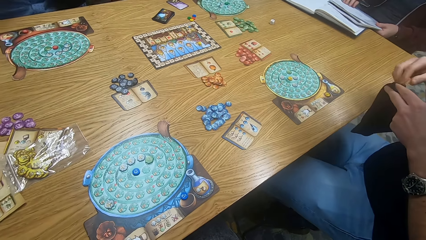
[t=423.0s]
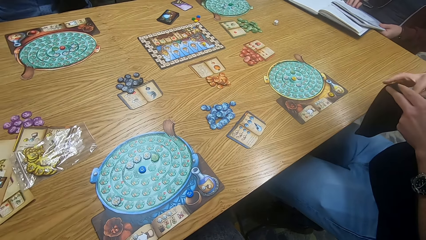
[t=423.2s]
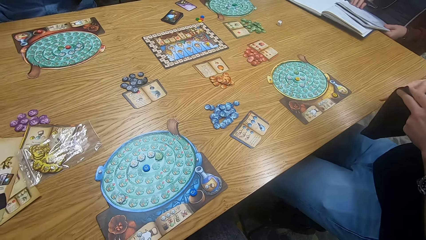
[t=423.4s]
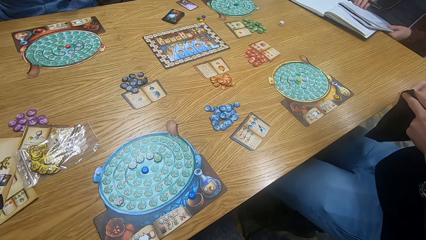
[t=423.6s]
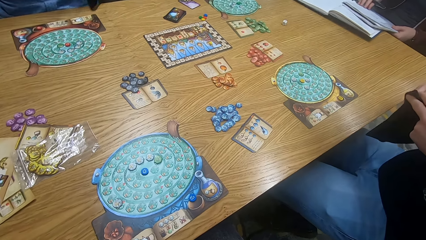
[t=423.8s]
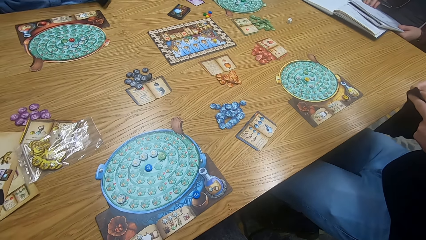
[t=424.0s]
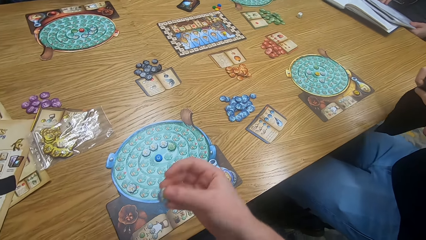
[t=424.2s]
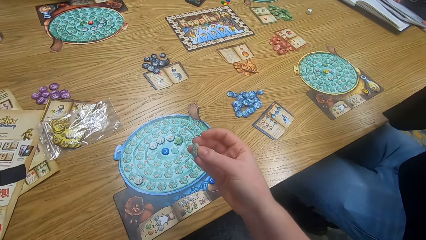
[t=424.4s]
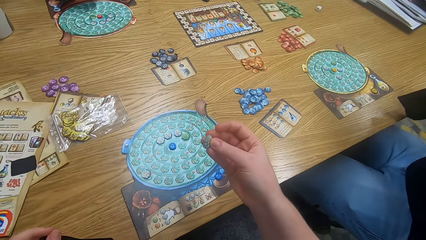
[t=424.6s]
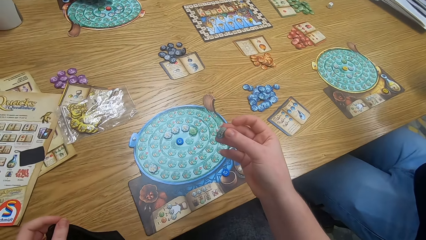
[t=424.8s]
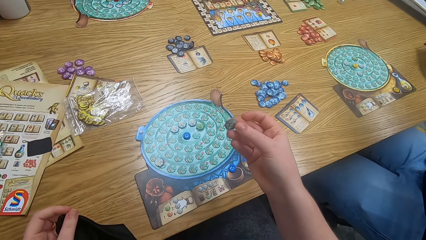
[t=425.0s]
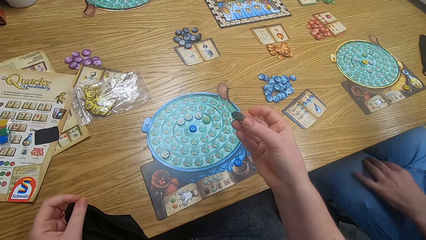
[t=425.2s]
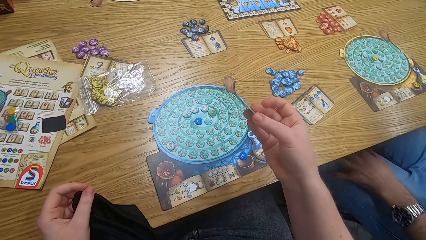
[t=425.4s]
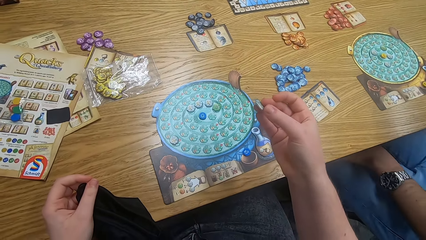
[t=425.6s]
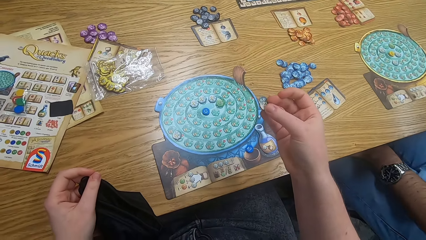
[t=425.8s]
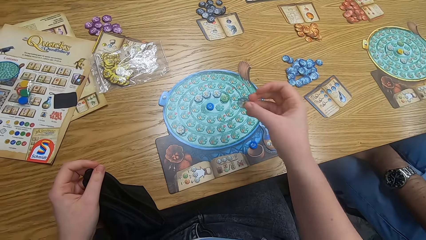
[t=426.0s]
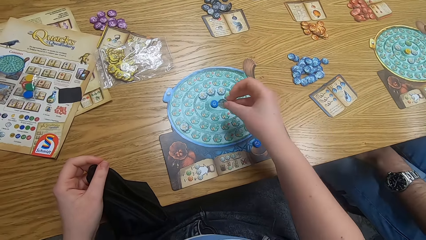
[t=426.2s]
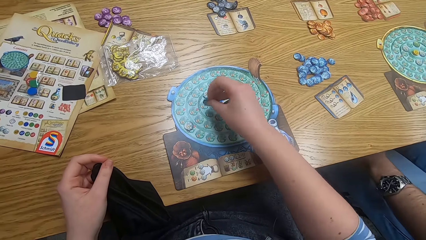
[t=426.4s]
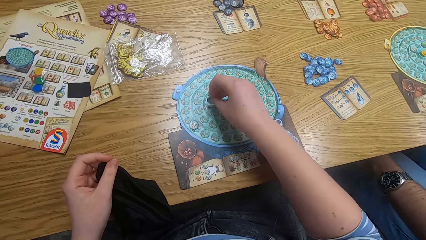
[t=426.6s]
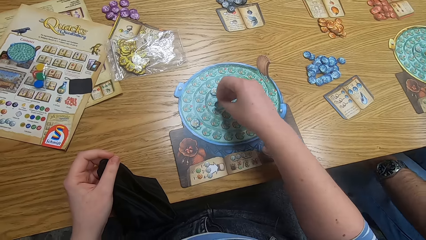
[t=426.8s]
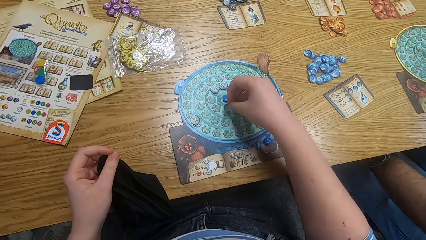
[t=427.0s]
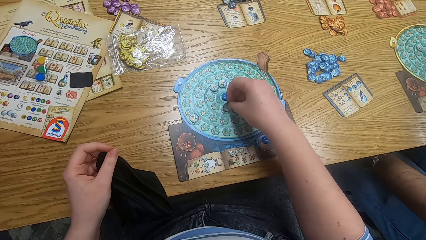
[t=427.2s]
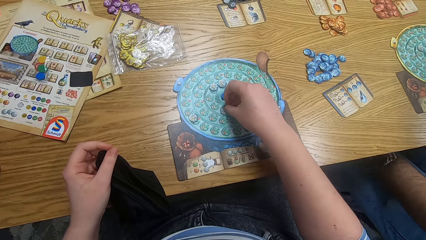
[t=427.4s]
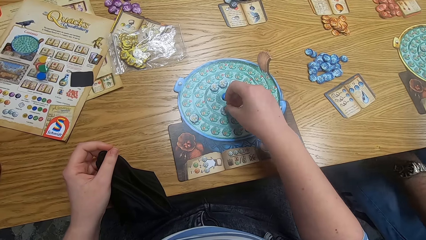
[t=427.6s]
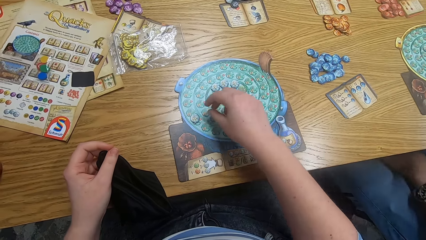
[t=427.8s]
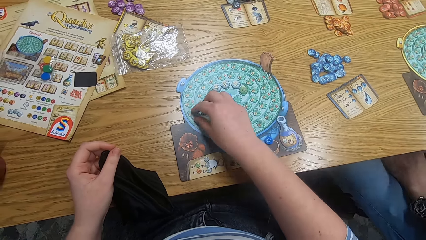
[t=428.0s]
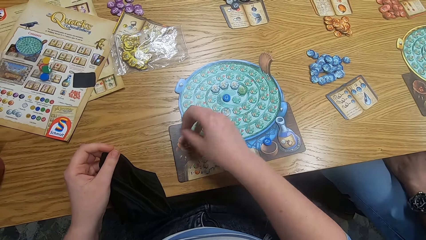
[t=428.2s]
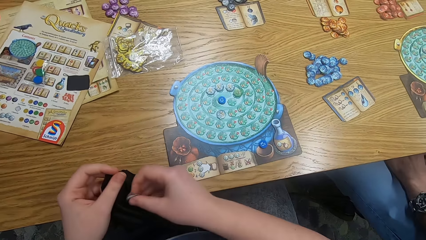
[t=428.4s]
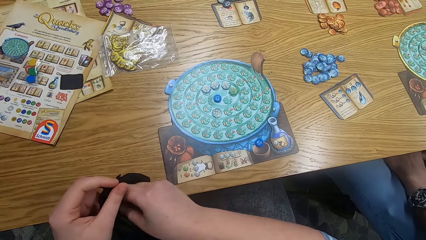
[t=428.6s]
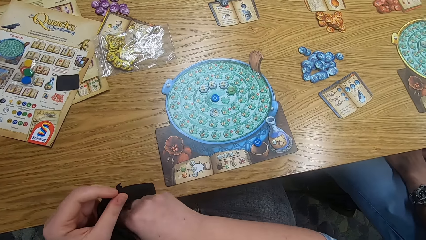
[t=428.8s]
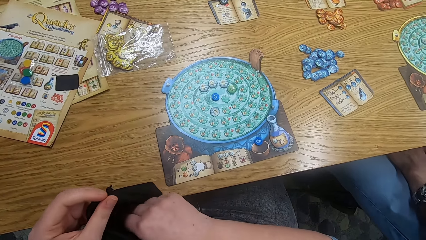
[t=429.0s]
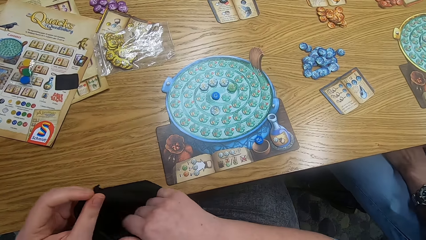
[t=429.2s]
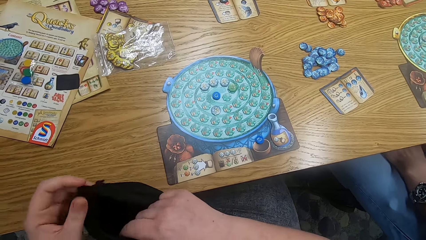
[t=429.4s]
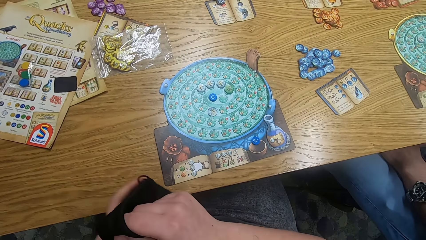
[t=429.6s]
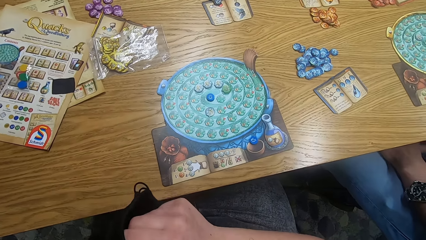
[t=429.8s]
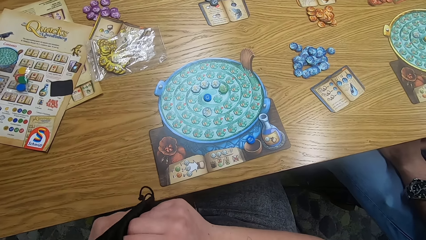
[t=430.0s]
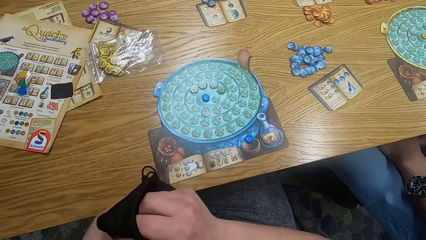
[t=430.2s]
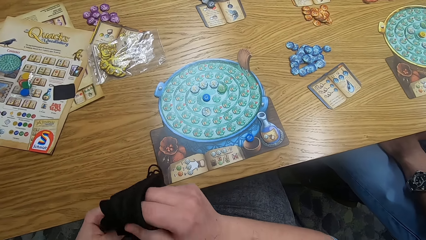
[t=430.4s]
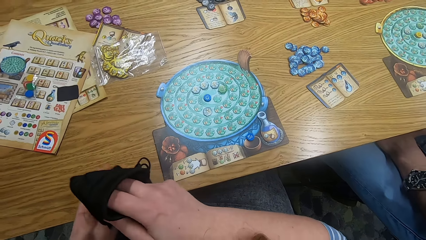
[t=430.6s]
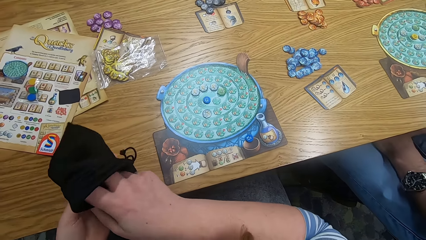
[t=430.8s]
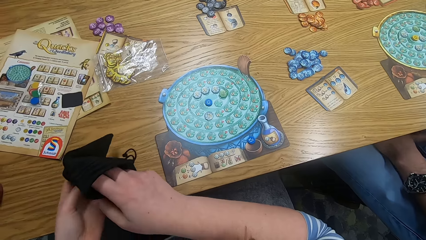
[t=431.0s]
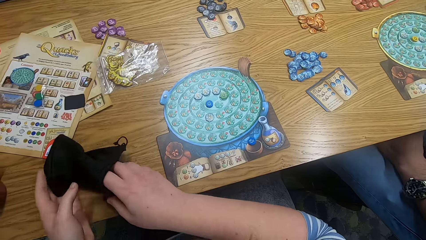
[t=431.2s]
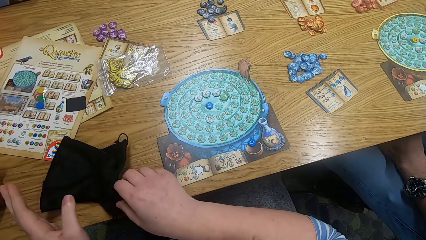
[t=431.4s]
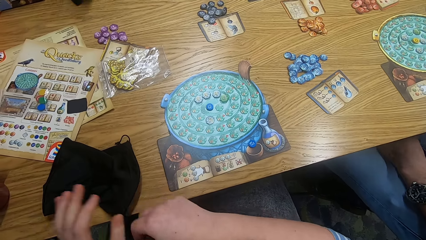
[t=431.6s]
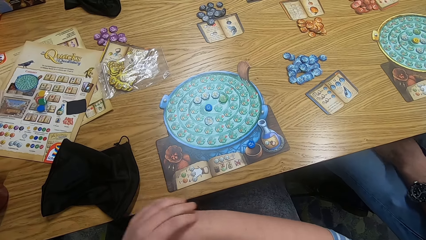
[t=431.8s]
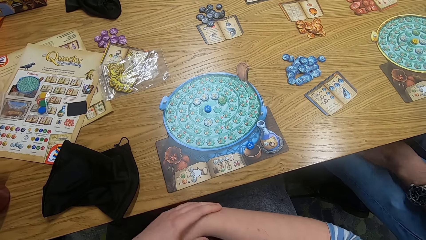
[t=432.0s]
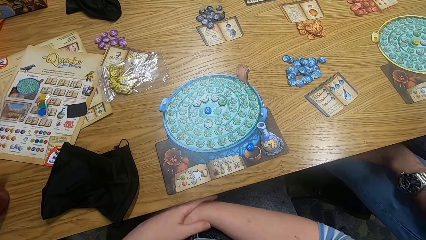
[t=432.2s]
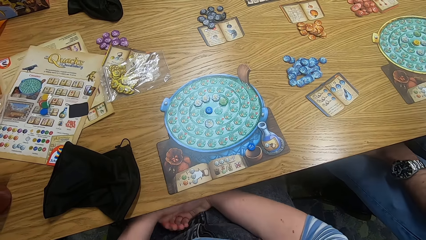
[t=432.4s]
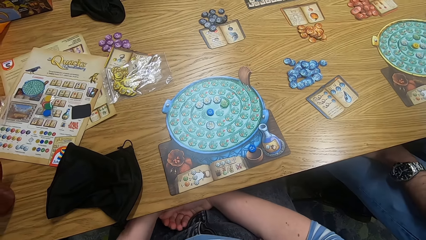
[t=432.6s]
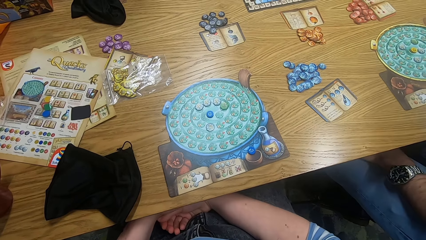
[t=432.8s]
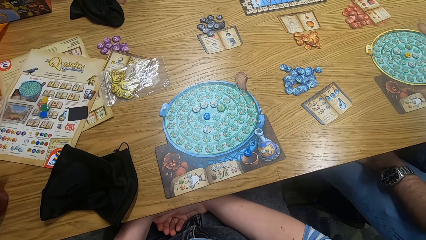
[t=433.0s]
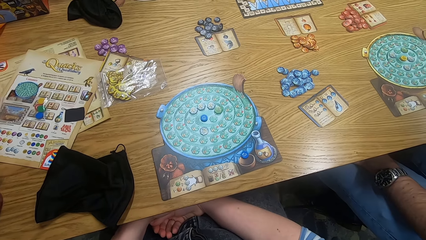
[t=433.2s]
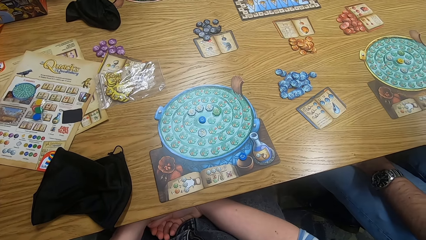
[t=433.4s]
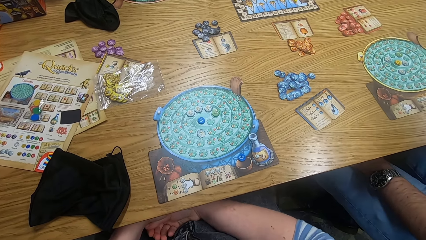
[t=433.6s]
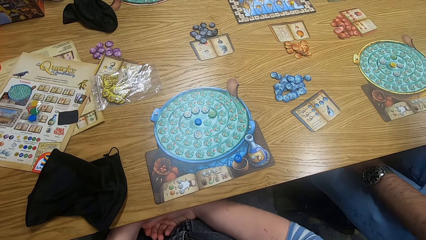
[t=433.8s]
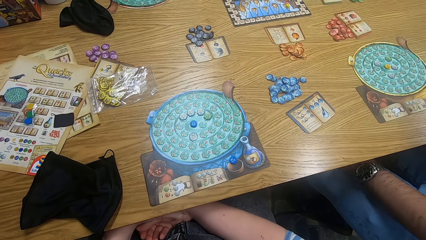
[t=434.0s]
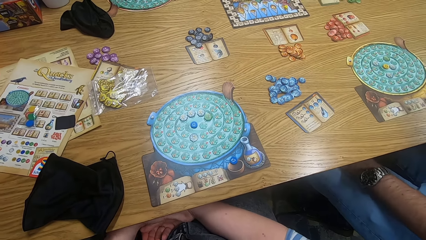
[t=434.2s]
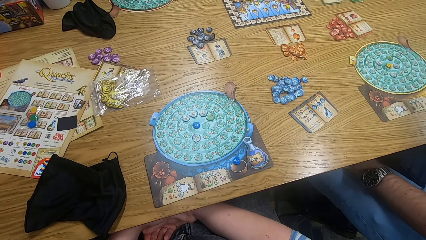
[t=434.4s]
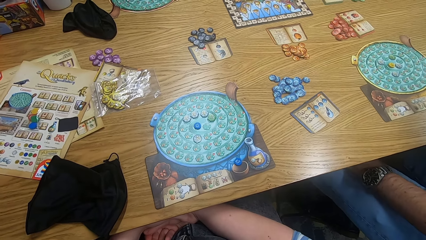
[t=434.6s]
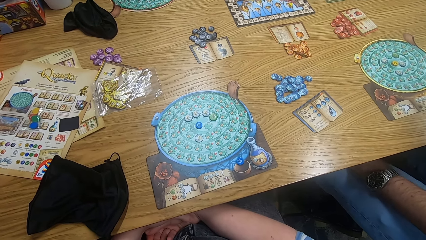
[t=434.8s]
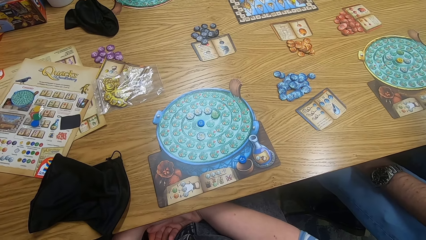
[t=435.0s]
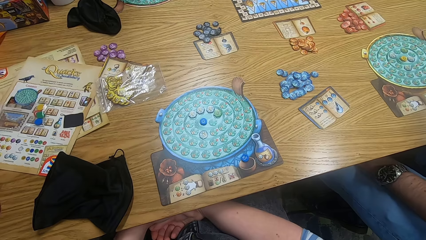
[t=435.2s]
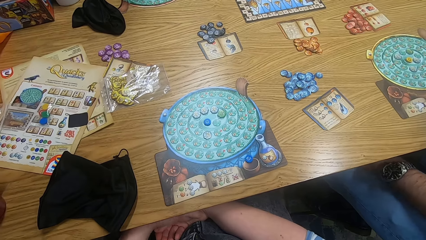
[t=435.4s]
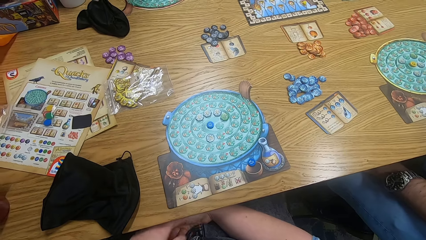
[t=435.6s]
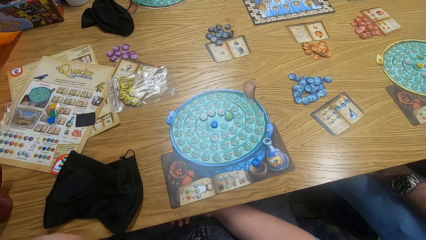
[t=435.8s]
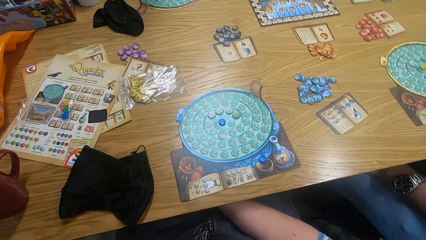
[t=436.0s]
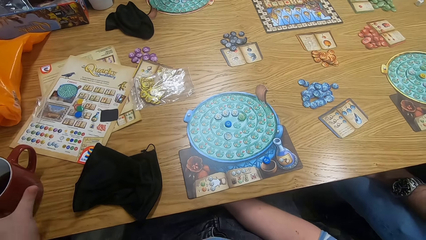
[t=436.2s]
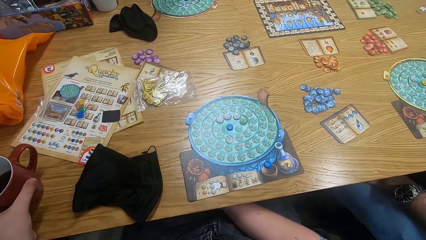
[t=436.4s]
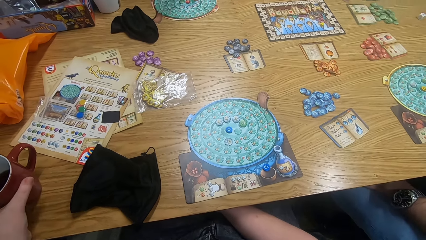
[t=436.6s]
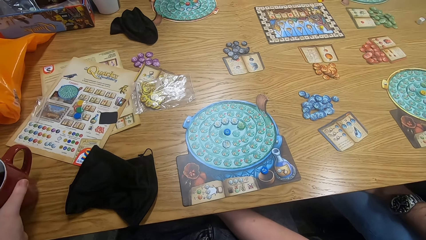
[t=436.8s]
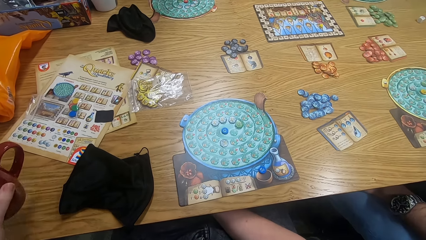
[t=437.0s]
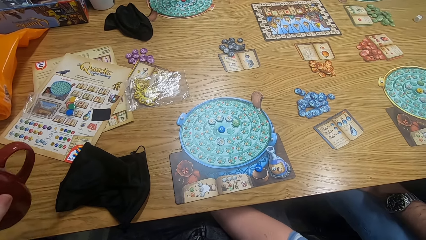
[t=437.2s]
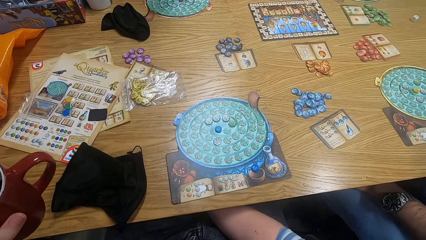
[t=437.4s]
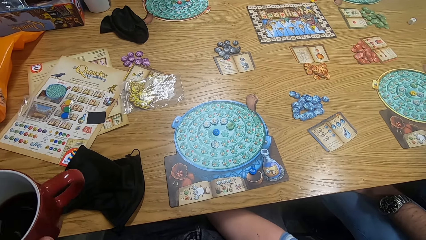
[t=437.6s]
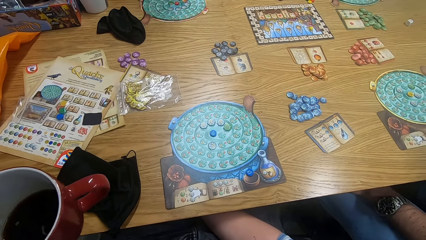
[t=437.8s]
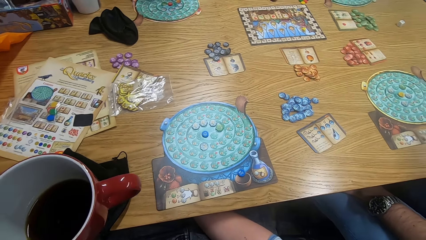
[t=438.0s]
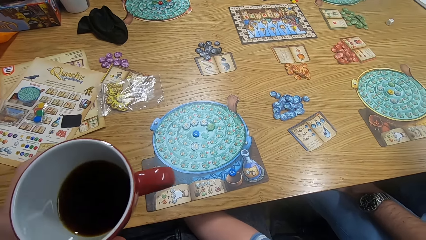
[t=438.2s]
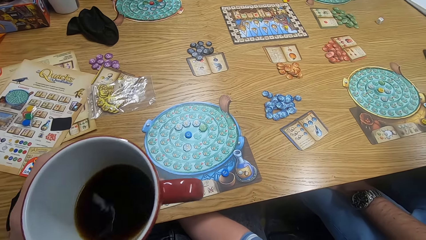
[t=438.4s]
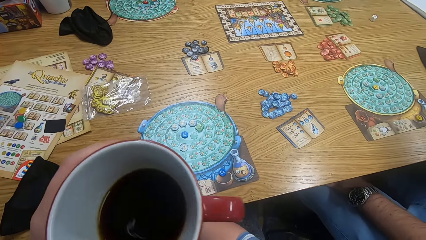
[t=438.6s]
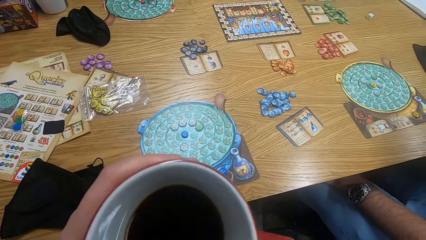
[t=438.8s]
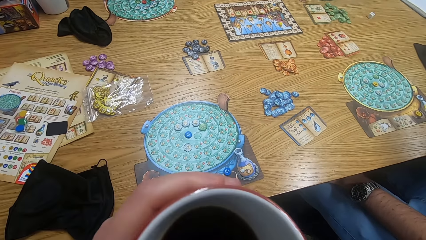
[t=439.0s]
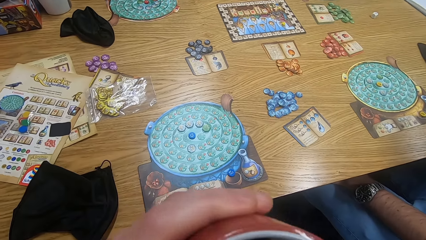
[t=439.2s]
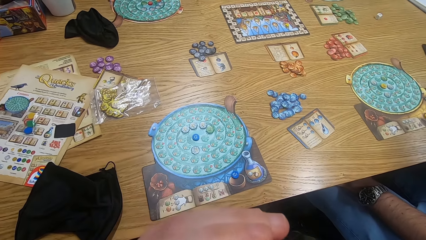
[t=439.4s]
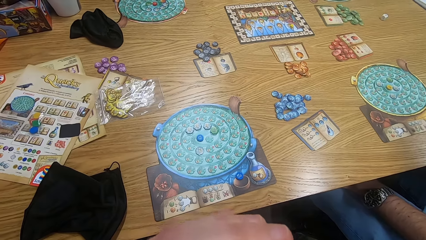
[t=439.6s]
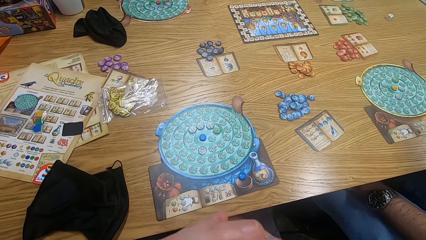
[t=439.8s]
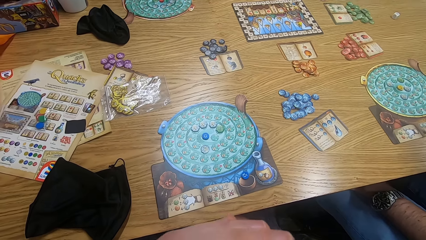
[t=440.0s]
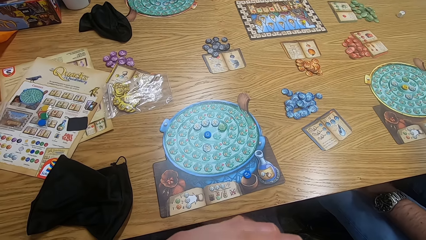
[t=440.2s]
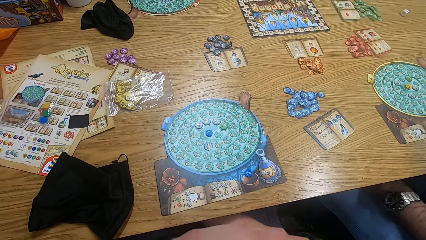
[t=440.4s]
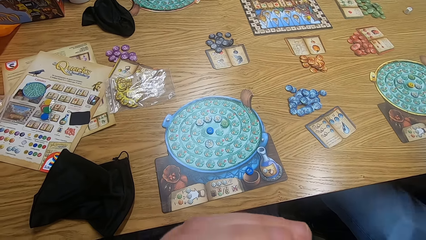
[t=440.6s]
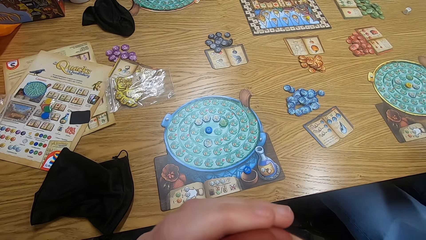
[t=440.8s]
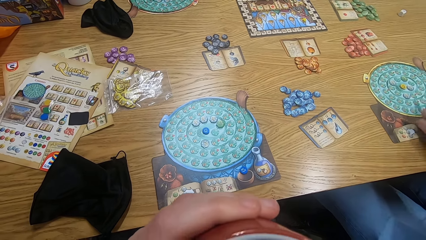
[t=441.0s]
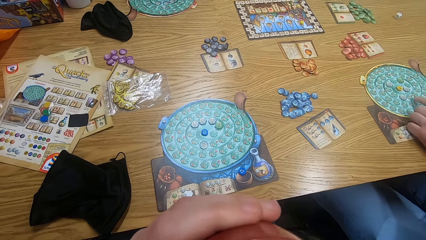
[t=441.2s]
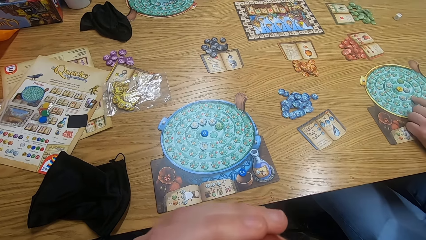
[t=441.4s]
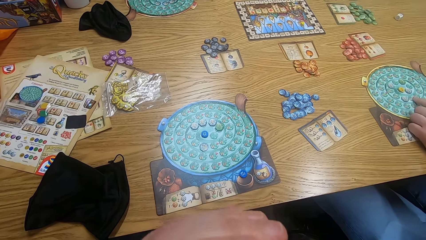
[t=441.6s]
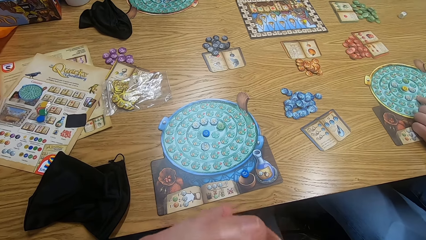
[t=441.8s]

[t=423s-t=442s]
A man holds the small bag. The camera wearer looks around and plays the game. The man touches himself. The camera wearer plays the game. They put something on the small bag. They look around. They place the small bag on the table. They look around. They pick up the cup from the table. They look around. They drink coffee from the cup.
